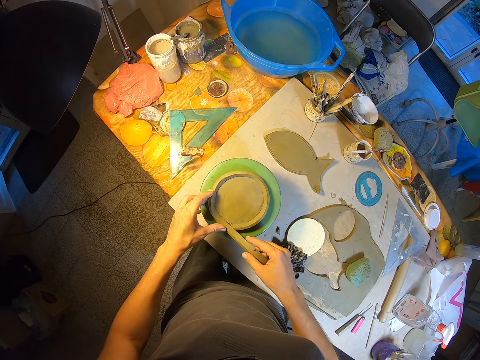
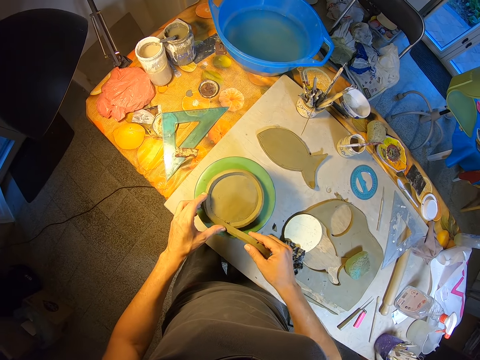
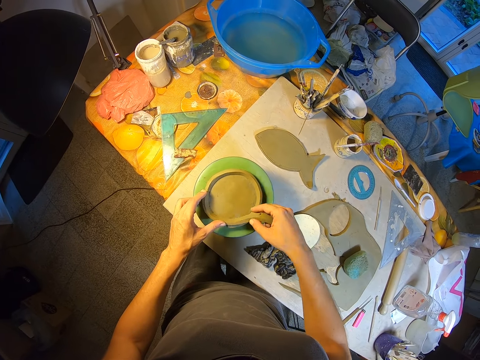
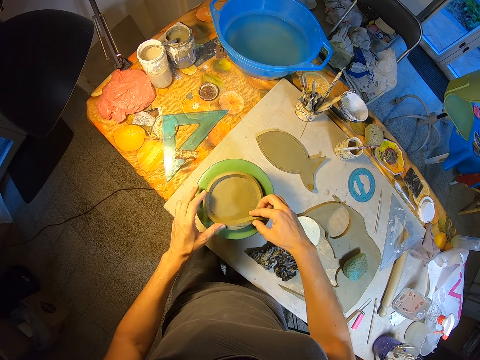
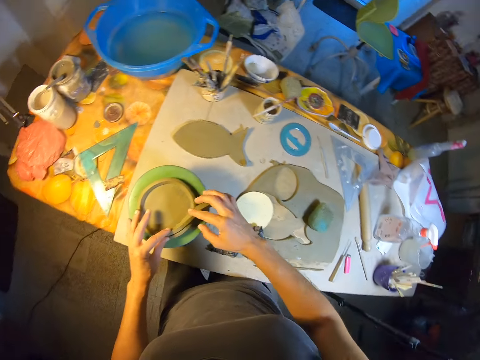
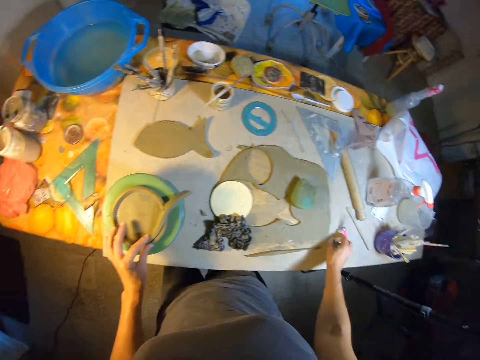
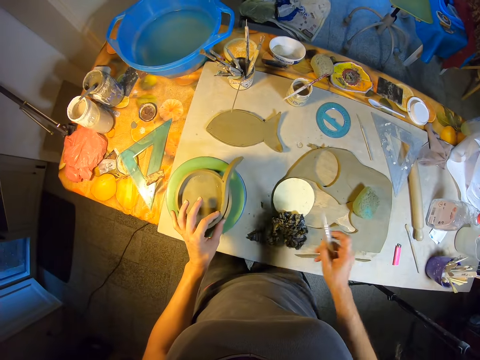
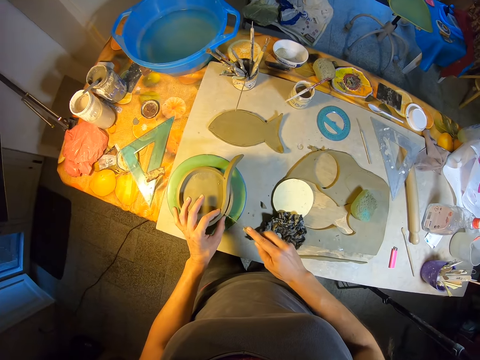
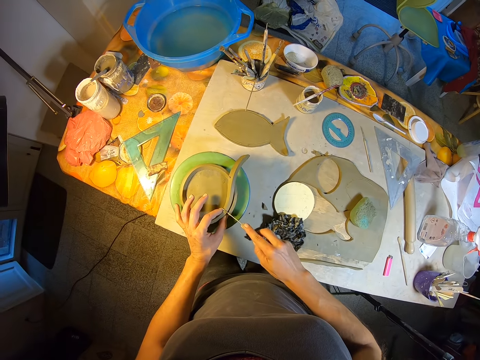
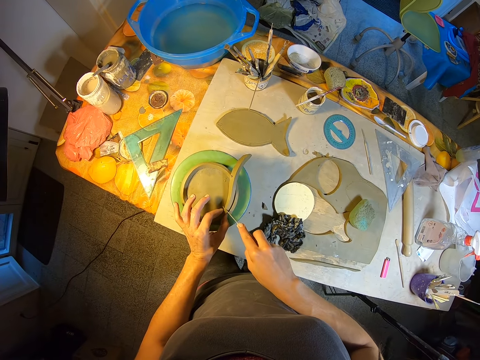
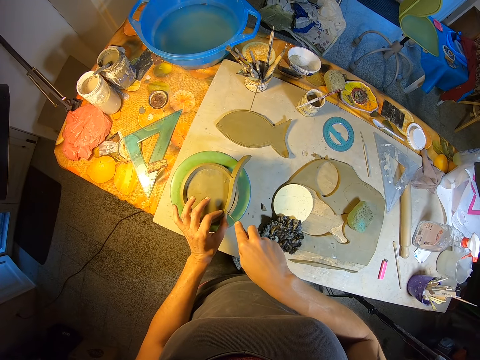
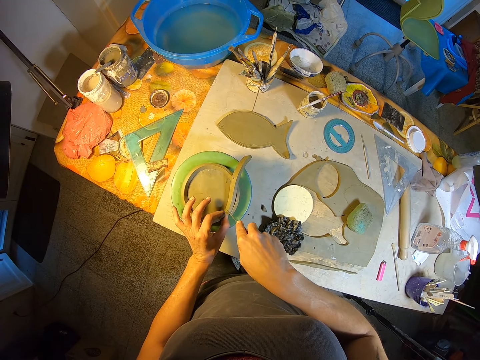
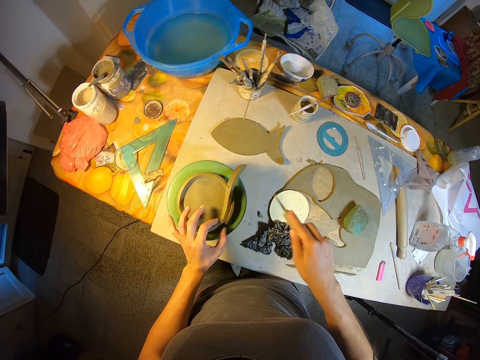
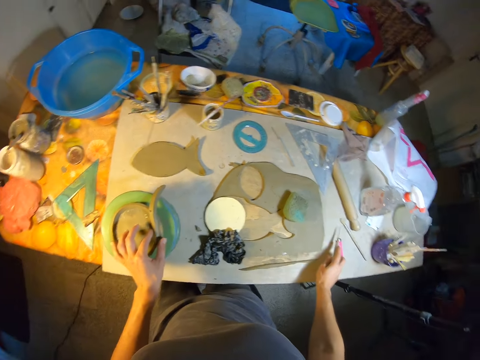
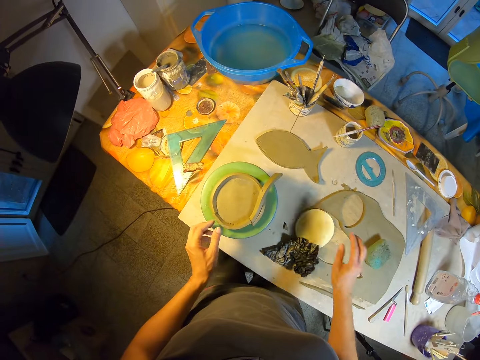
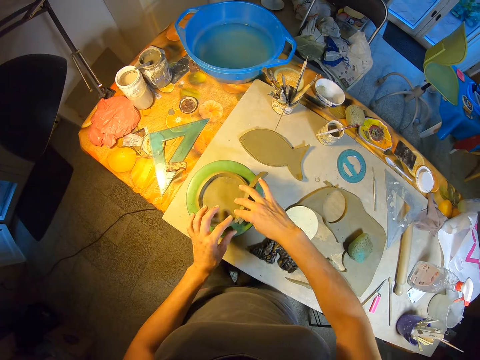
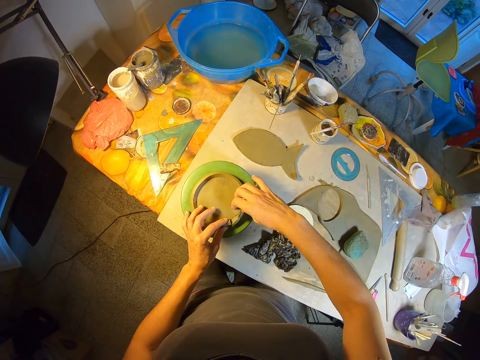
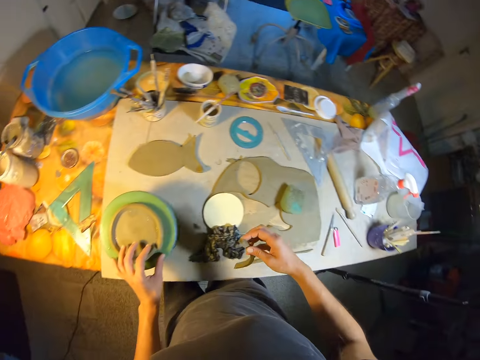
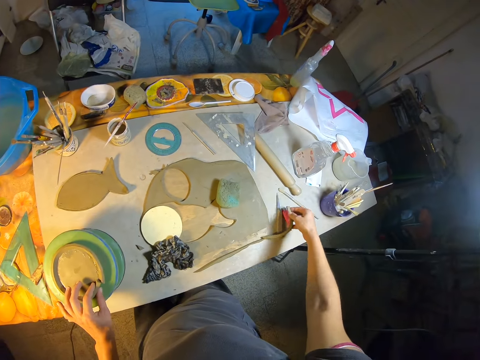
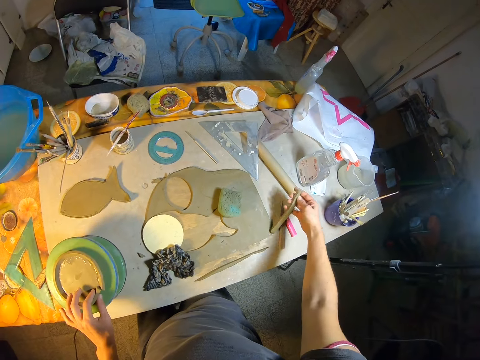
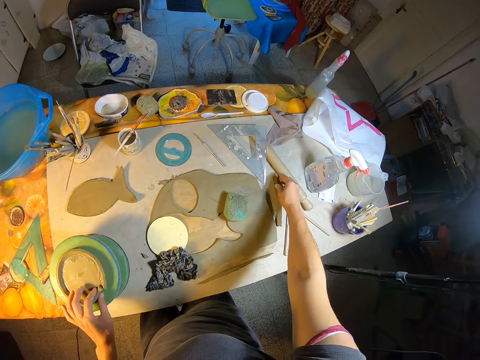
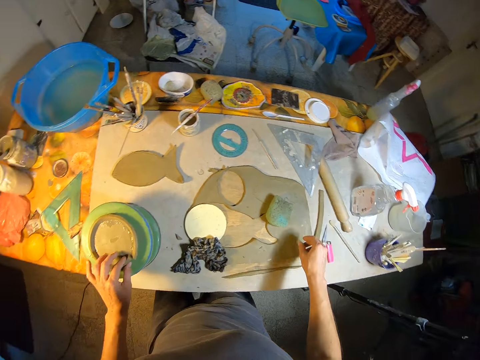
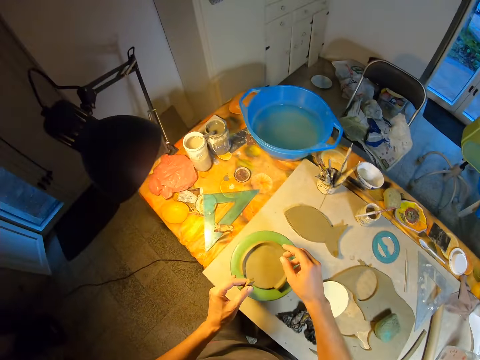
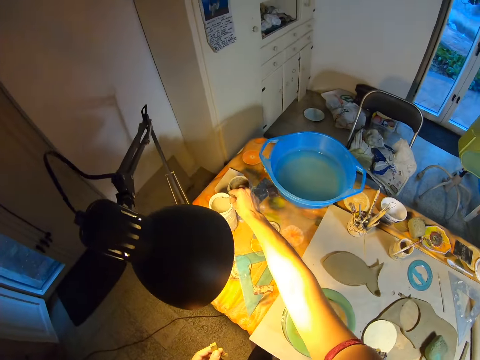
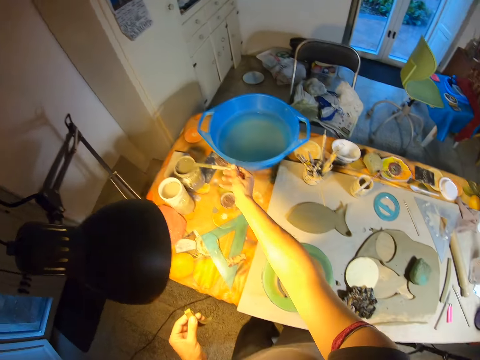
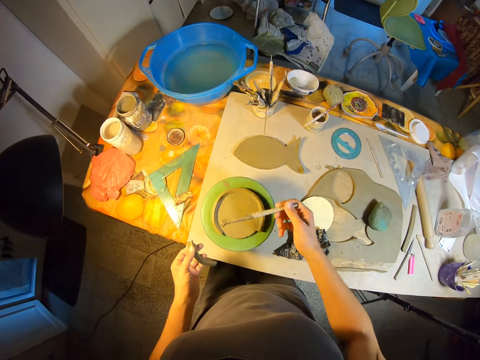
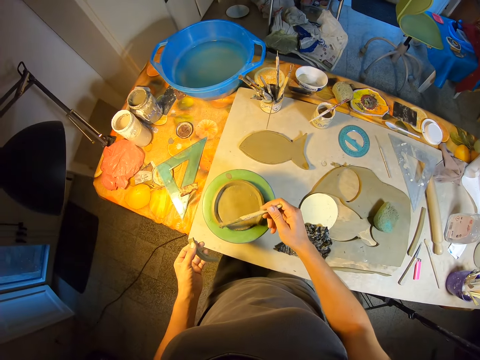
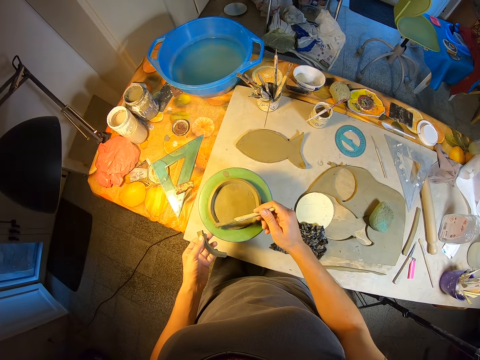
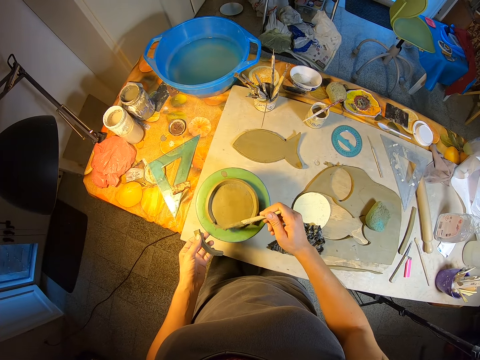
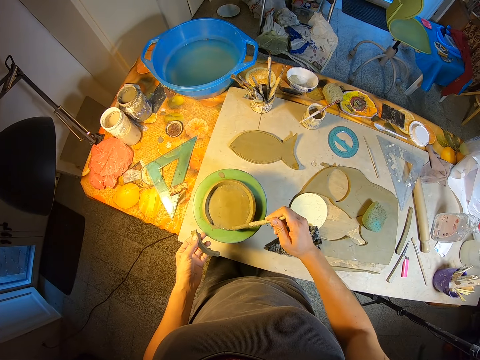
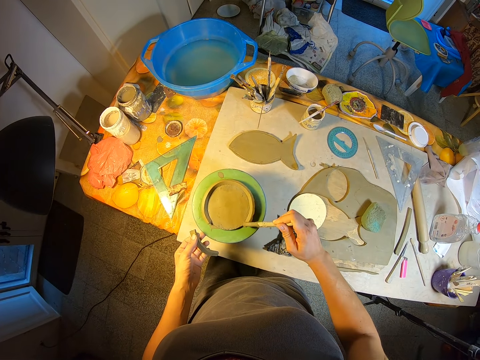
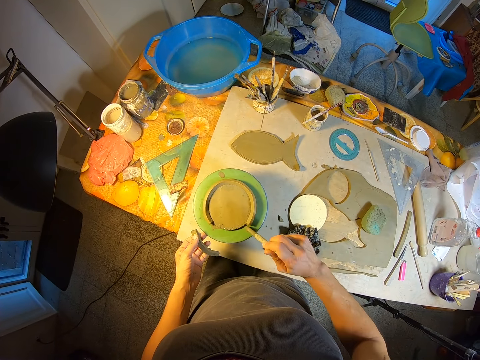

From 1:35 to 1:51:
The camera wearer holds the clay on the clay on the throwing wheel with his left hand. He picks up the craft knife on the board with his right hand. He cuts the clay on the clay on the throwing wheel with the craft knife in his right hand. He drops the craft knife on the board with his right hand. He picks the clay on the clay on the throwing wheel with his right hand. He holds the clay on the clay on the throwing wheel with his left hand. He drops the clay on the board with his right hand. He picks the clay on the clay on the throwing wheel with his left hand. He picks the paintbrush in the water container on the table with his right hand. He smoothens the edges of the clay on the throwing wheel with the paintbrush in his right hand. He applies liquid polymer on the clay polymer.

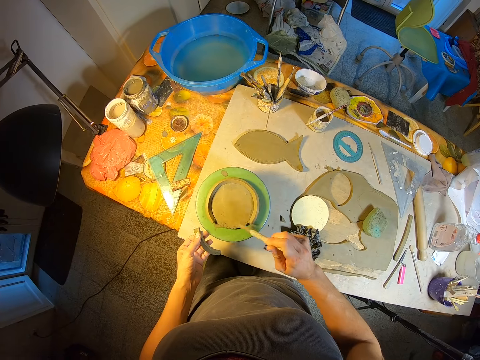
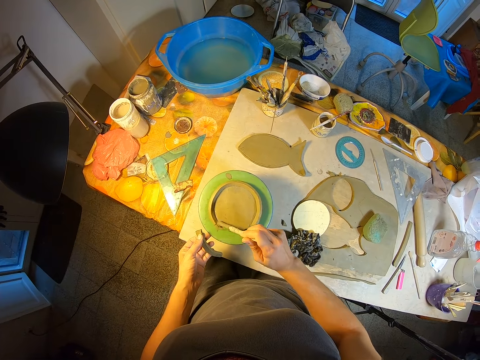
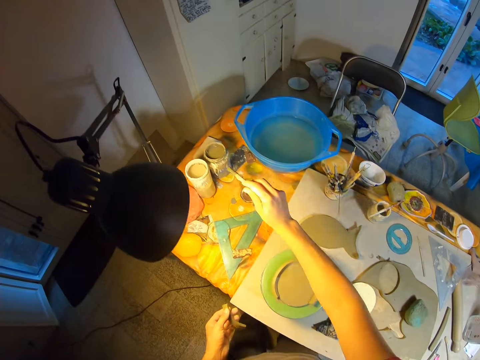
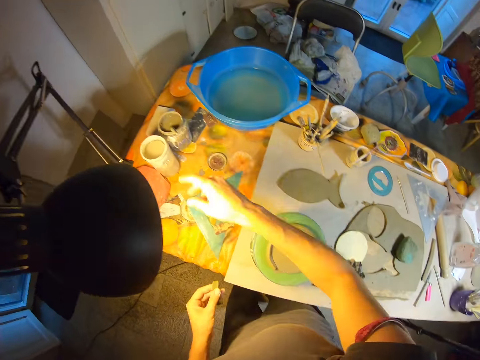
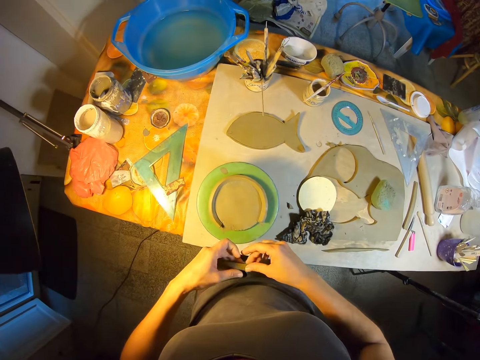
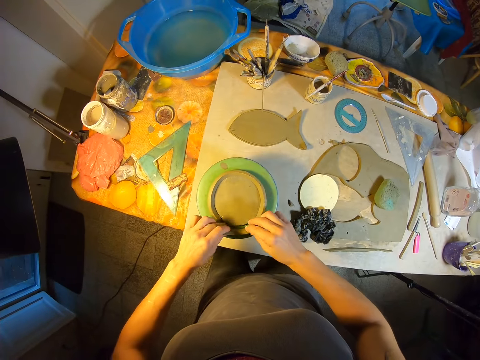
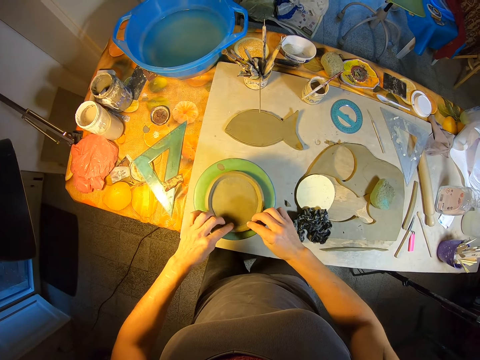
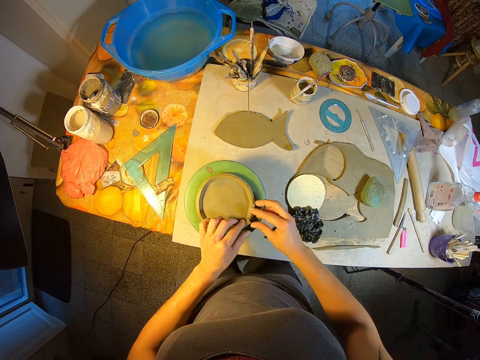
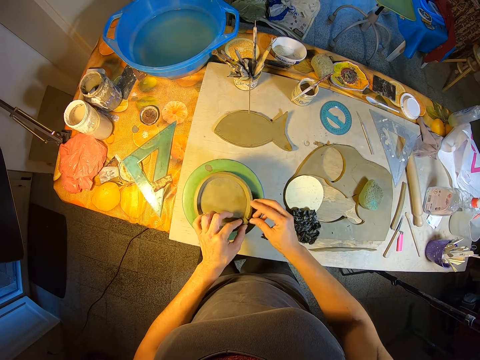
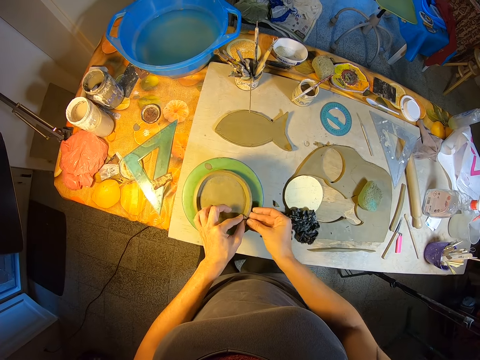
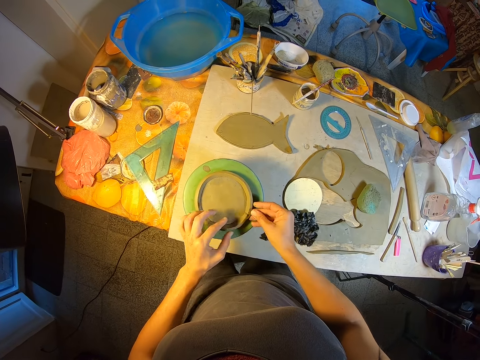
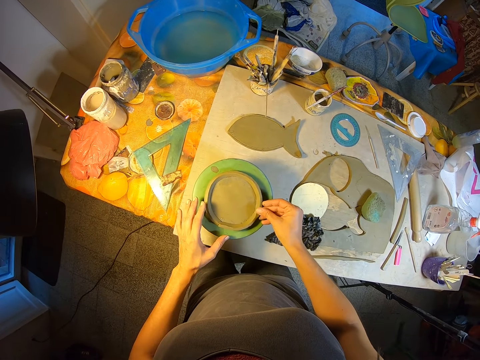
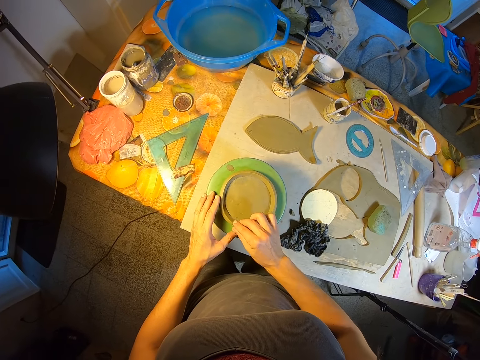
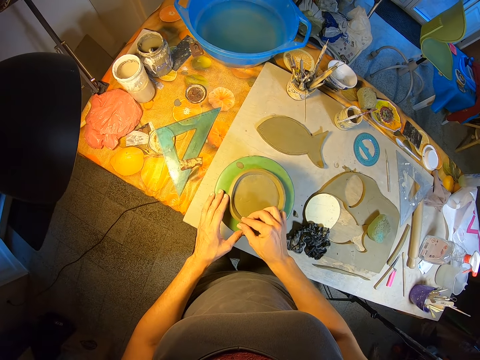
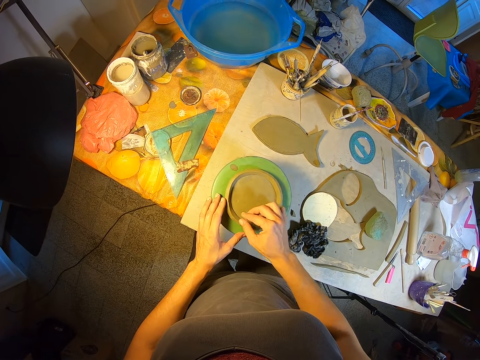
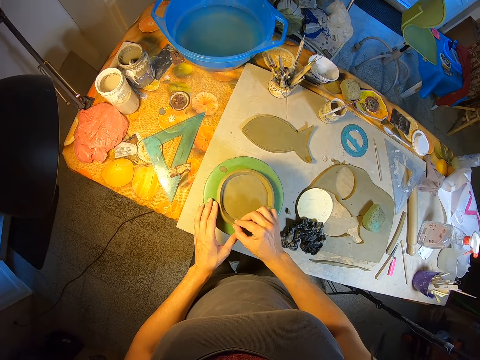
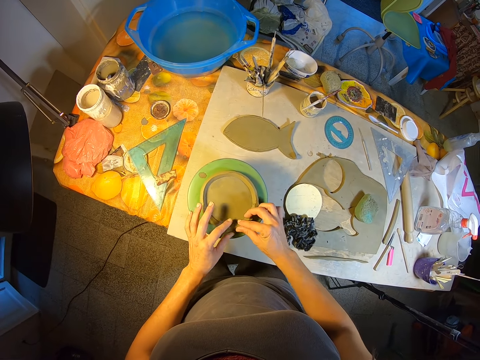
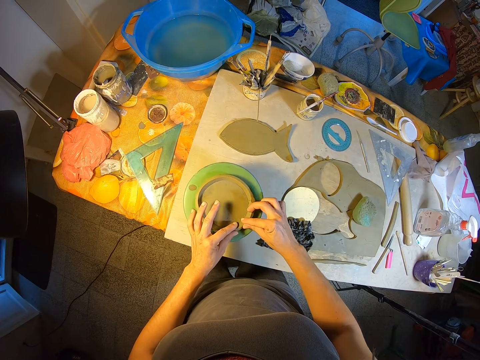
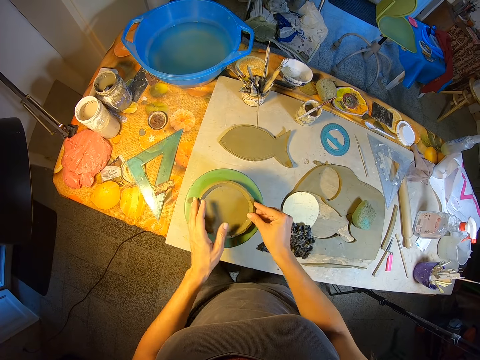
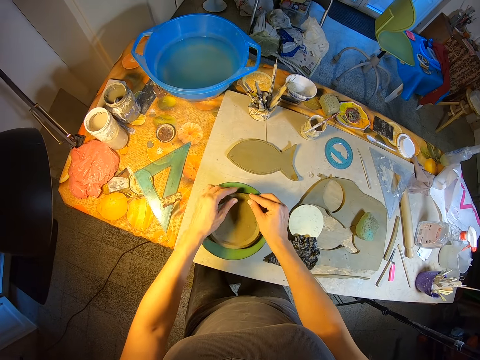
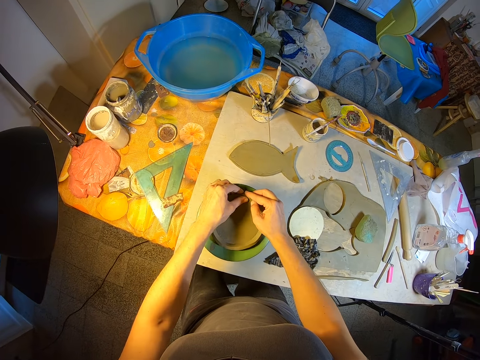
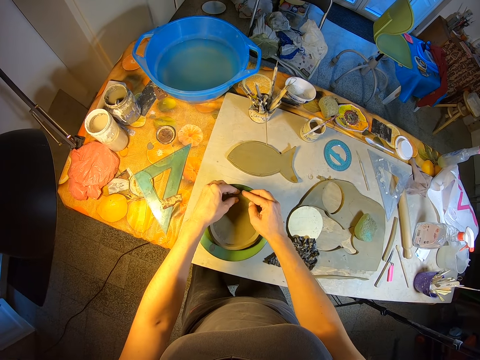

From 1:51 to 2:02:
The camera wearer drops the paintbrush in the water container on the table with his right hand. He holds the clay with both hands. He joins the clays together on the throwing wheel with both hands.
